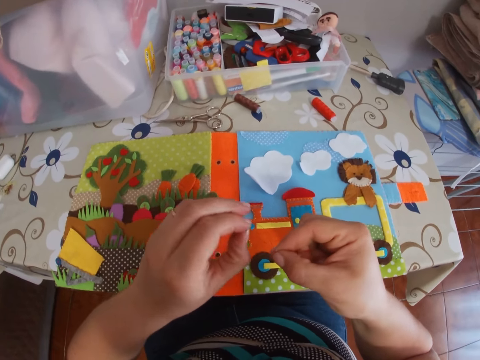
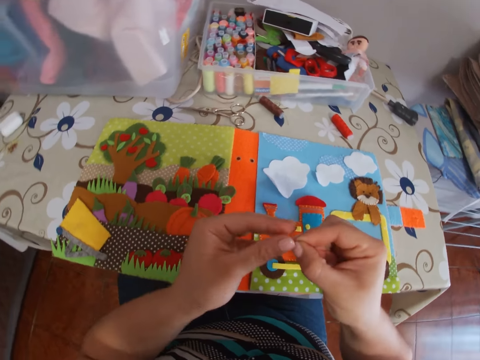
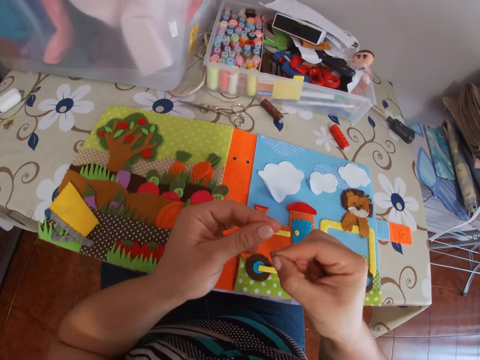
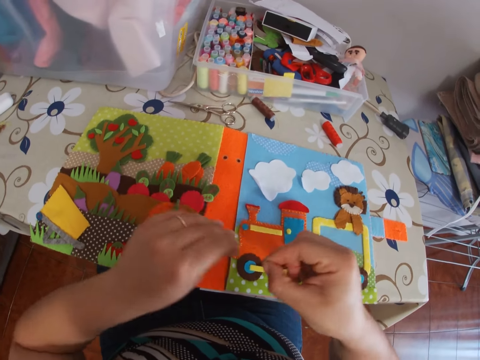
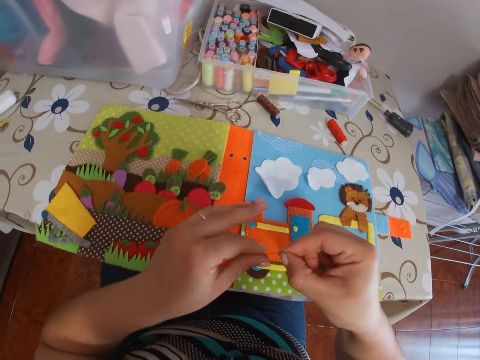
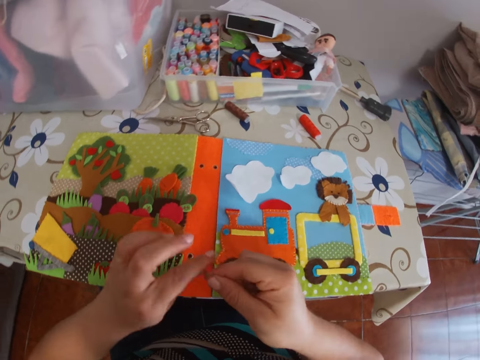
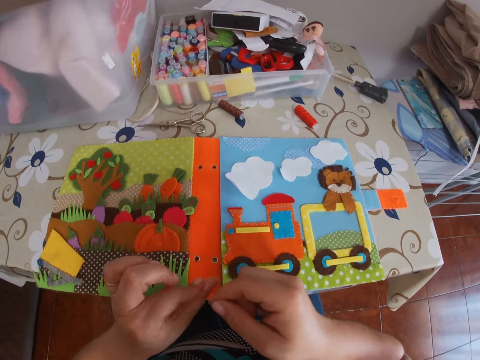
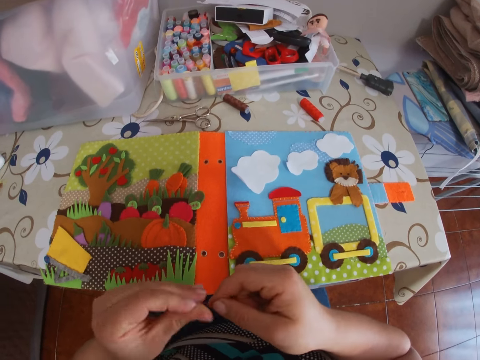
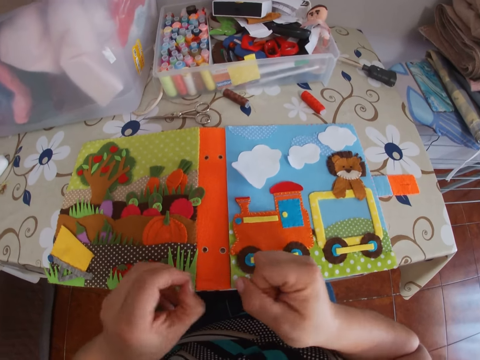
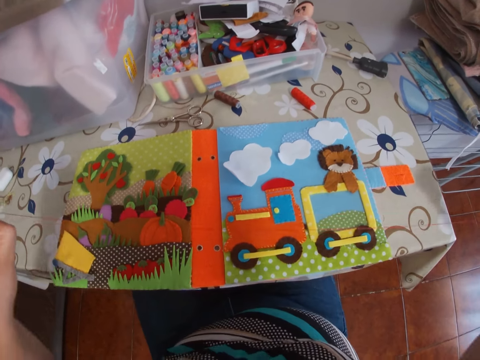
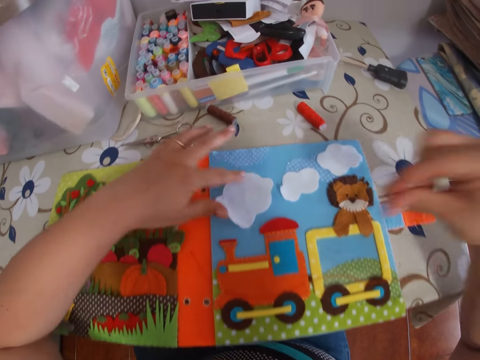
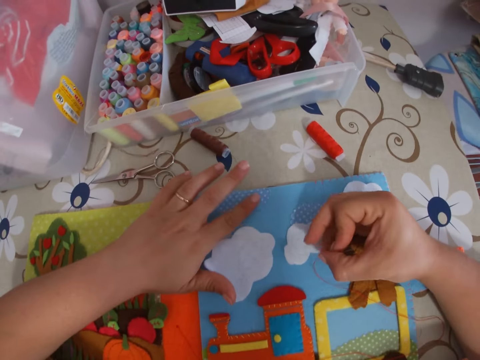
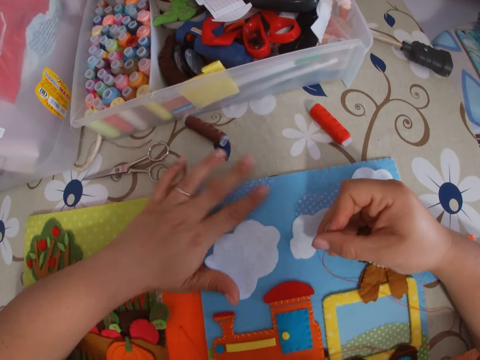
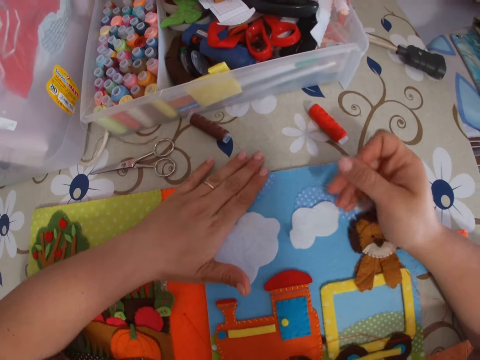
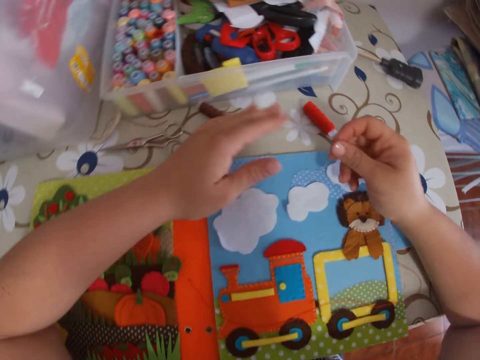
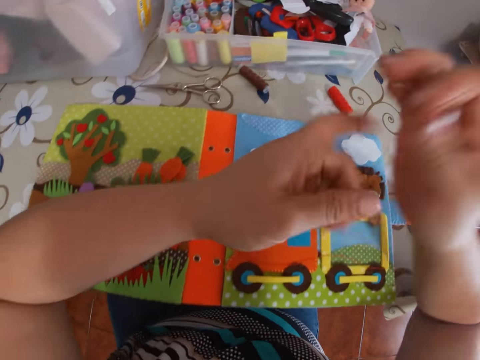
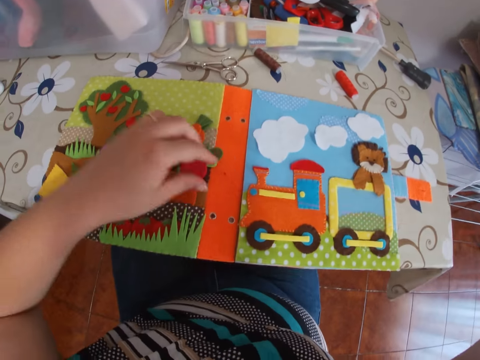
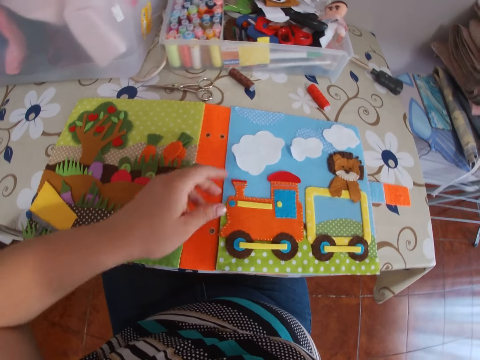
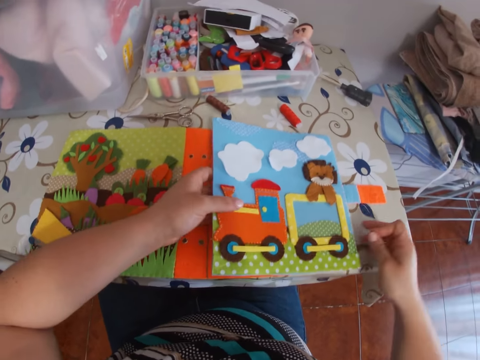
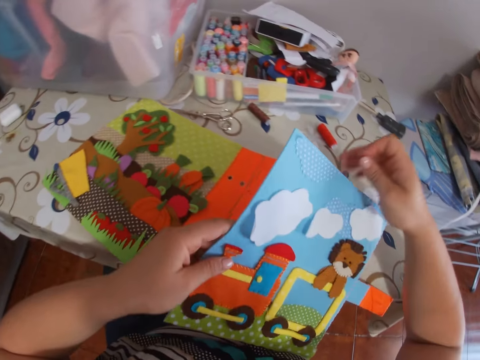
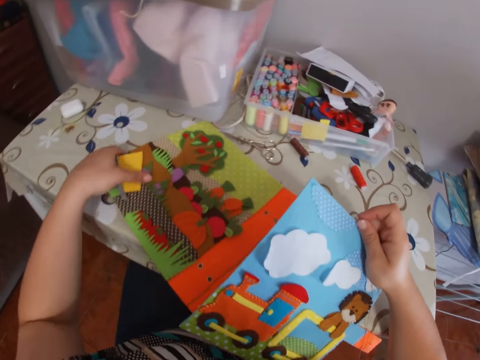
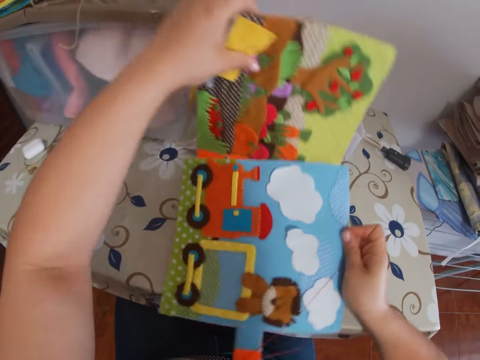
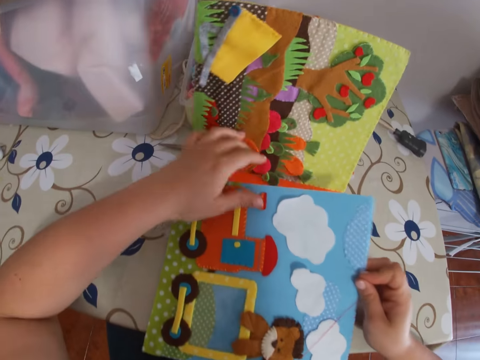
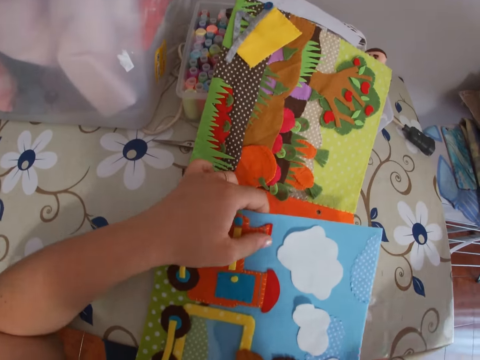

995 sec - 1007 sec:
The camera wearer ties the thread edges together around her left hand. She adjusts the thread. She touches the cardboard on her left hand. She pulls the thread with her left hand. She adjusts the thread. She moves the cardboard on the table with her hands.

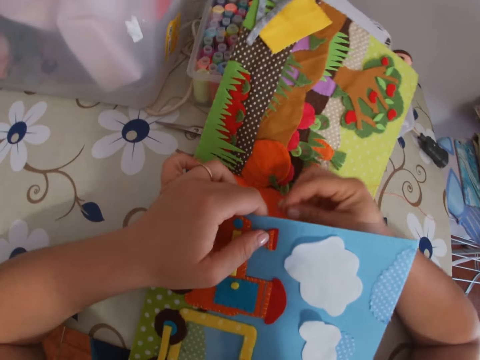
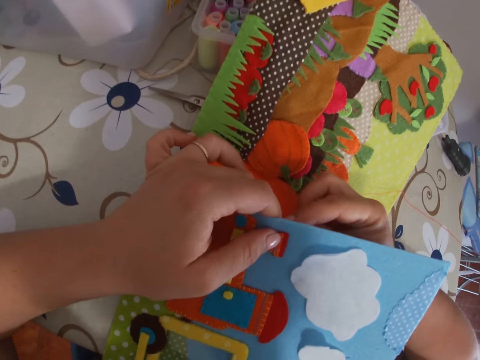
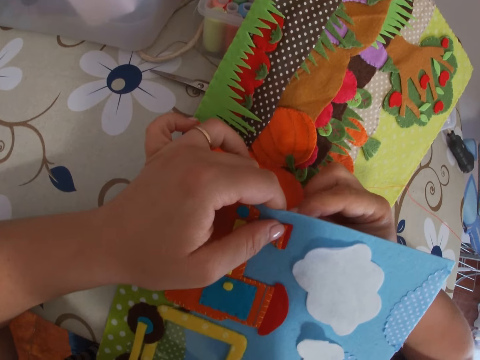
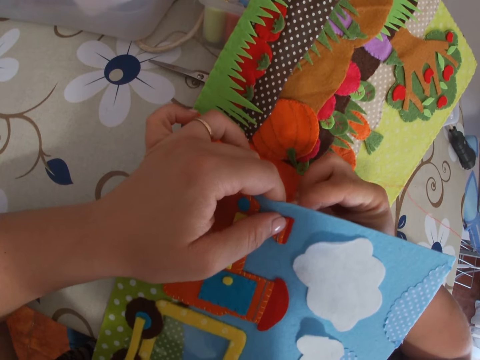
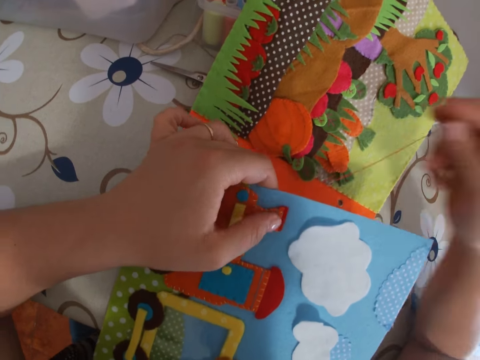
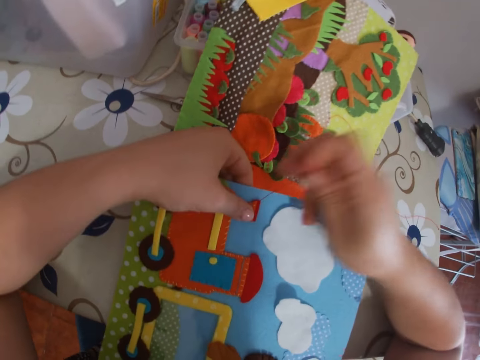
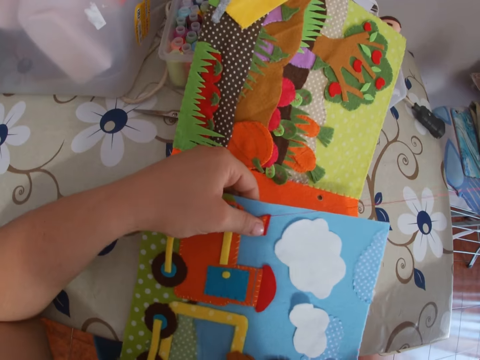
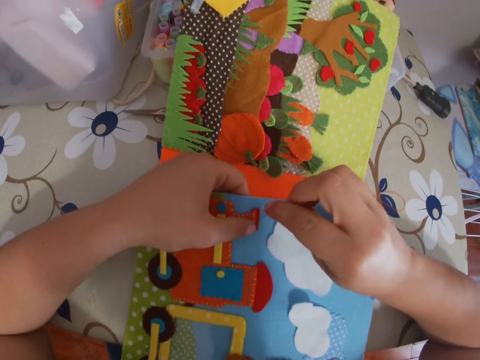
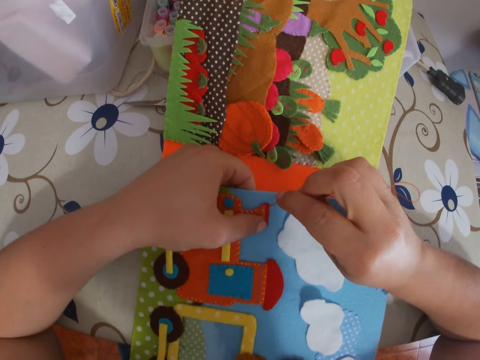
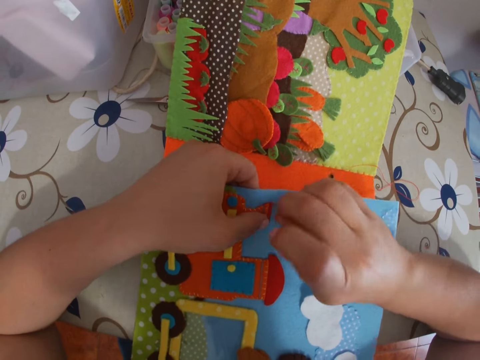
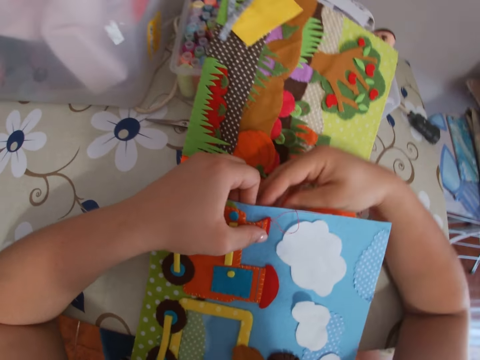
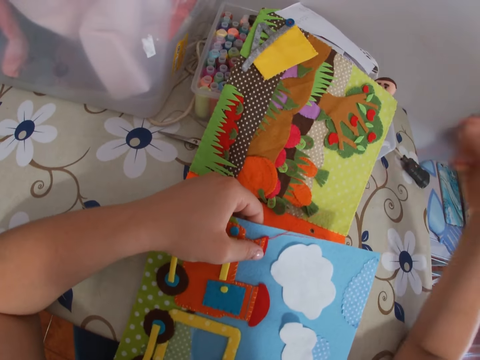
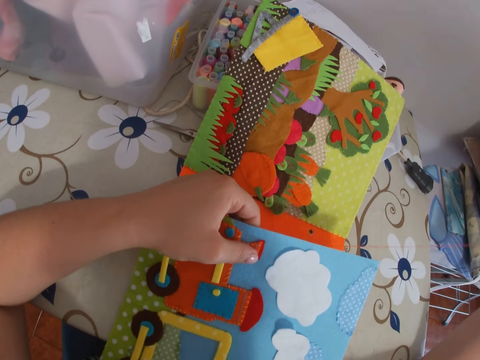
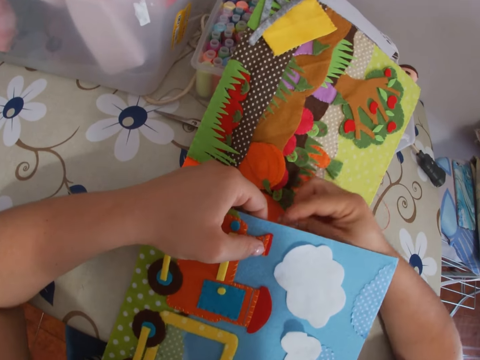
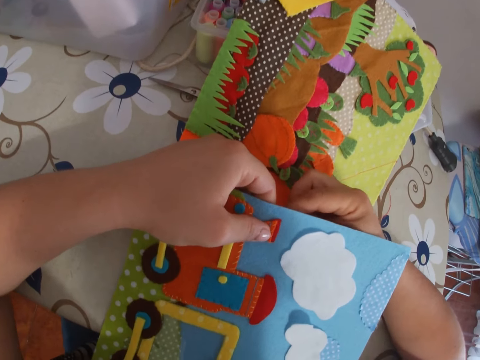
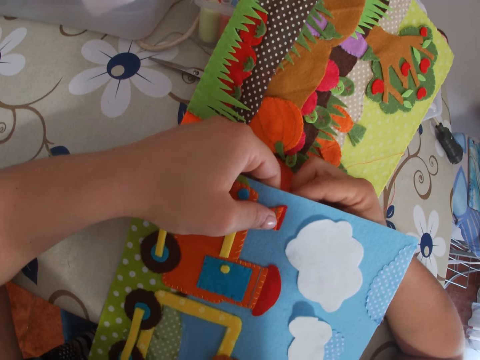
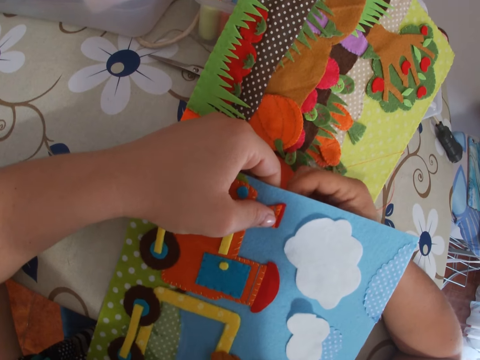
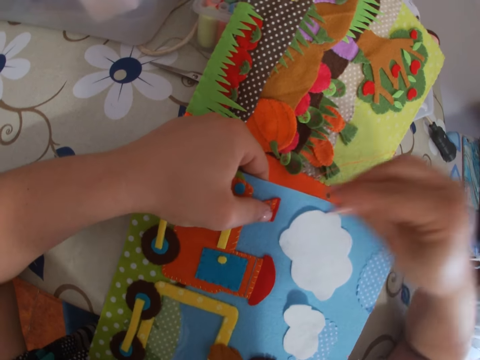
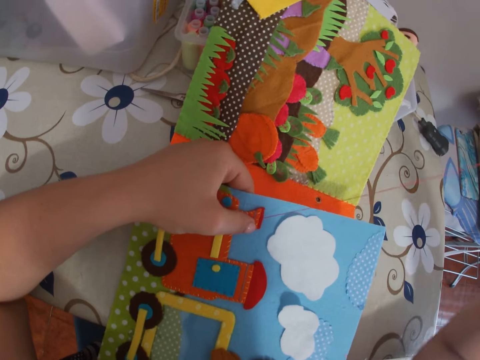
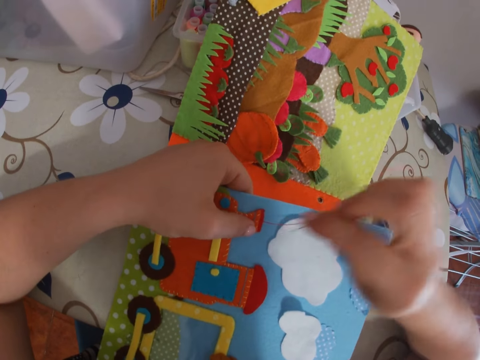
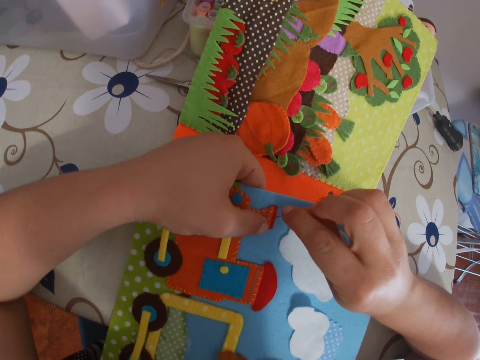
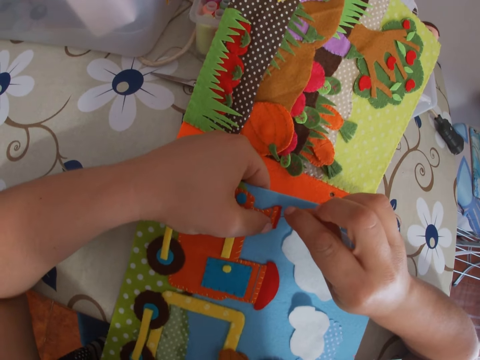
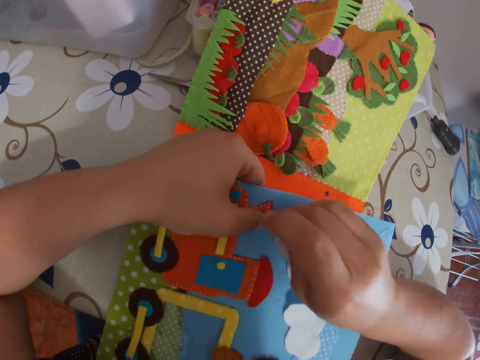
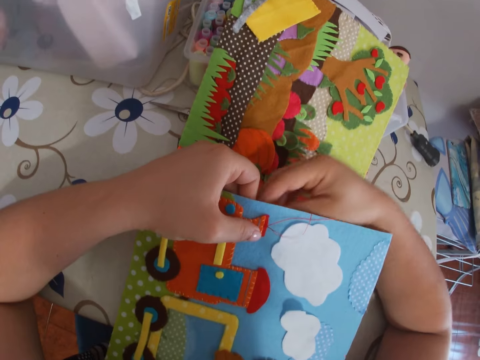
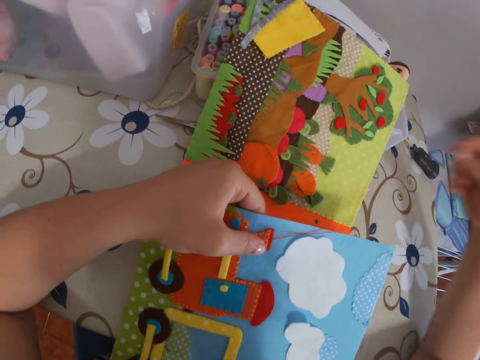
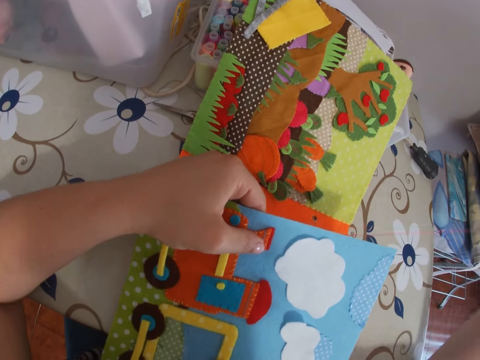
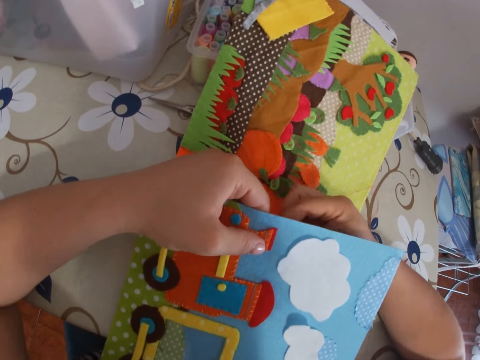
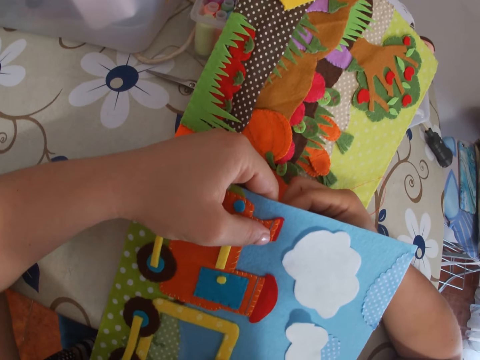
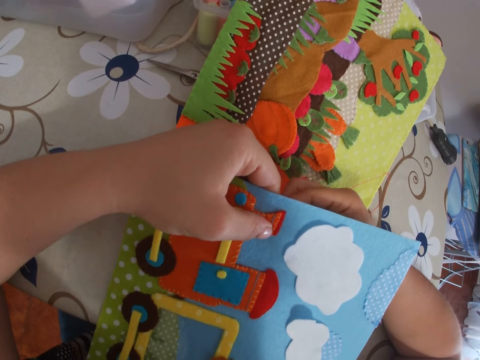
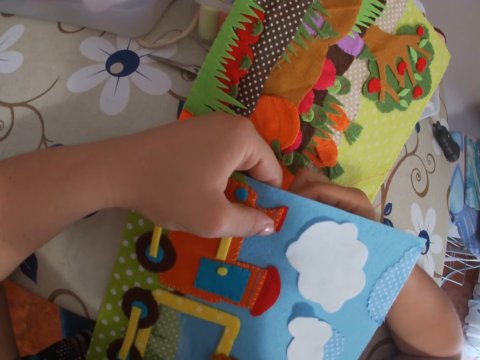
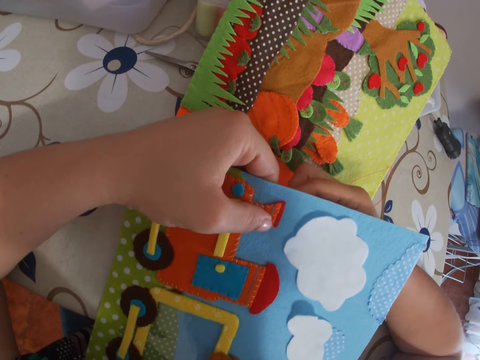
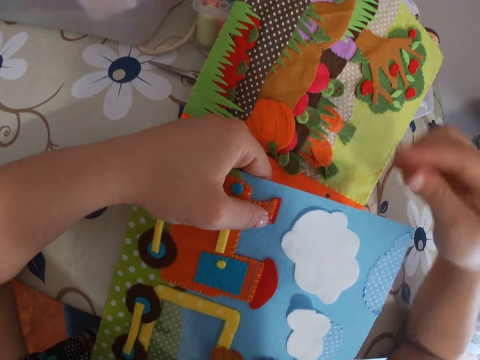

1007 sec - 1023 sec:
The camera wearer sticks the needle with thread through the paper. She pulls the needle with thread through the paper with her right hand. She sticks the needle with thread through the paper. She pulls the needle with thread through the paper with her right hand. She sticks the needle with thread through the paper. She pulls the needle with thread through the paper with her right hand. She sticks the needle with thread through the paper. She pulls the needle with thread through the paper with her right hand. She sticks the needle with thread through the paper. She pulls the needle with thread through the paper with her right hand. She sticks the needle with thread through the paper.
